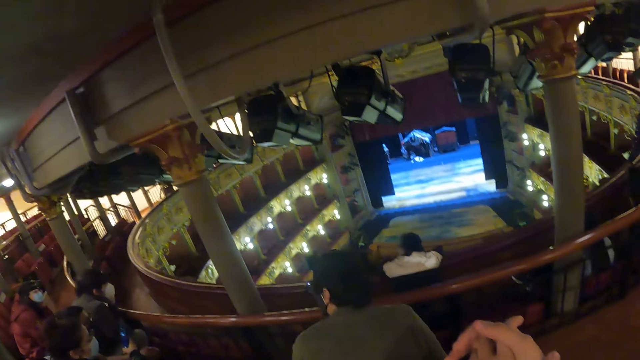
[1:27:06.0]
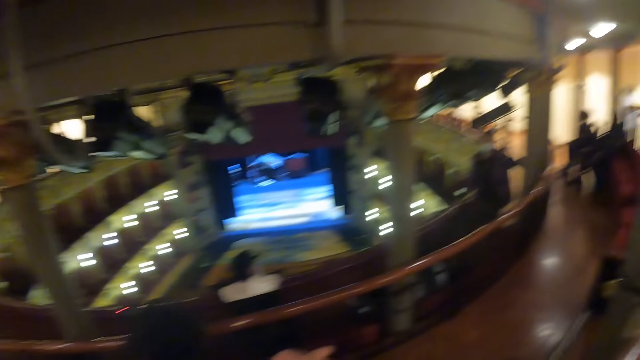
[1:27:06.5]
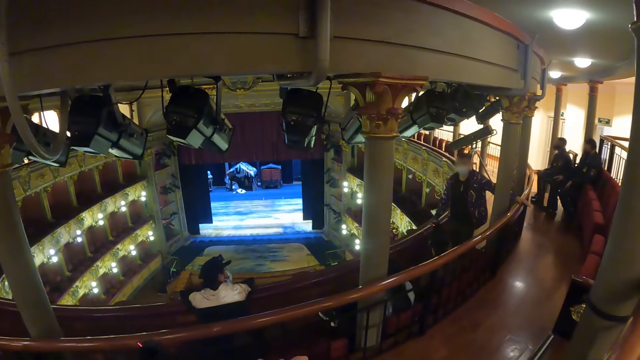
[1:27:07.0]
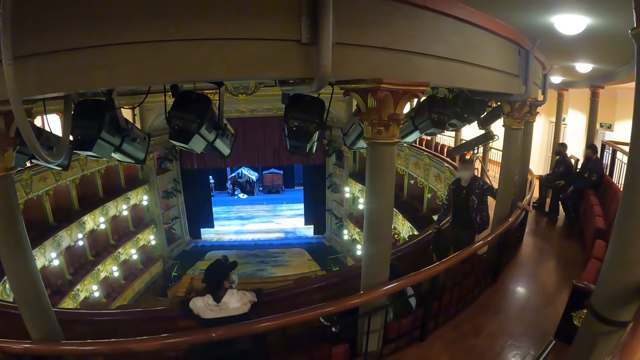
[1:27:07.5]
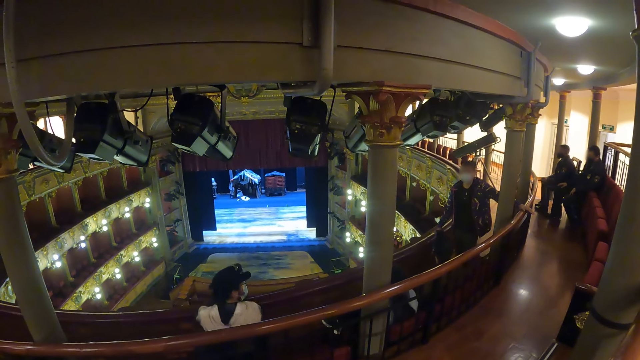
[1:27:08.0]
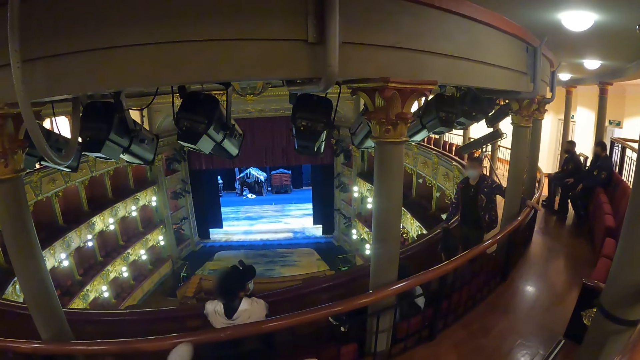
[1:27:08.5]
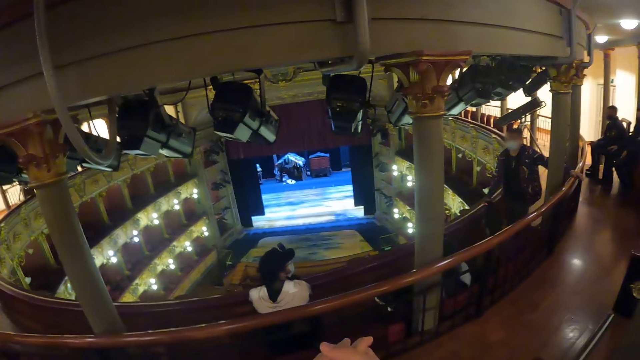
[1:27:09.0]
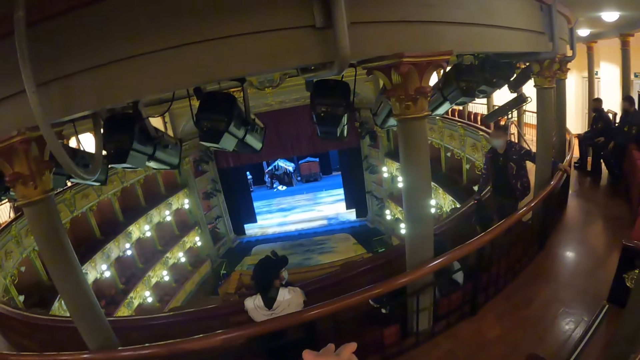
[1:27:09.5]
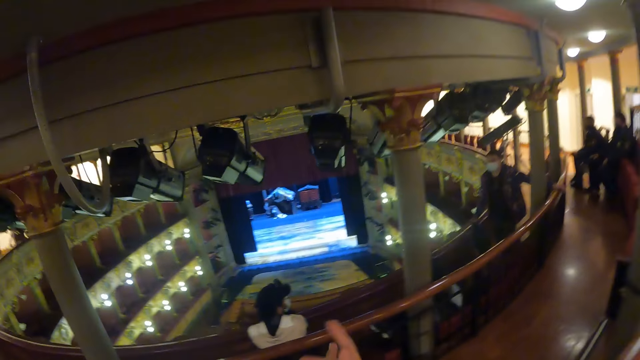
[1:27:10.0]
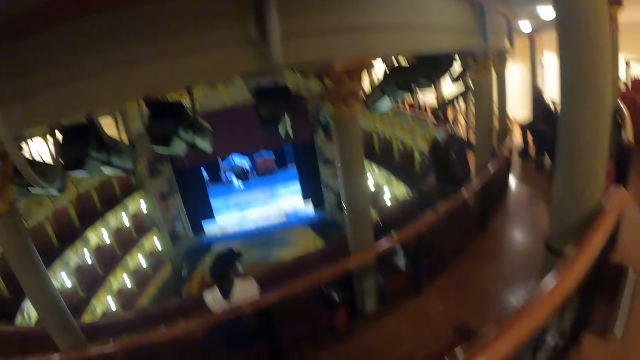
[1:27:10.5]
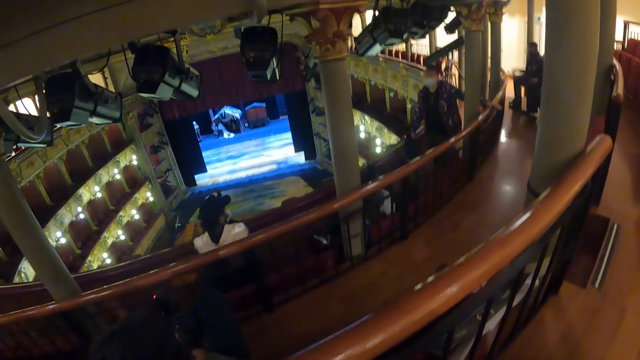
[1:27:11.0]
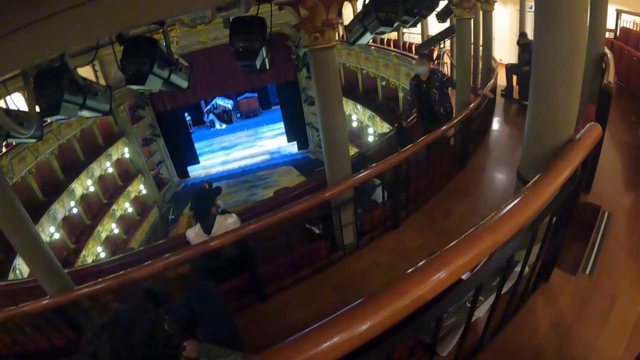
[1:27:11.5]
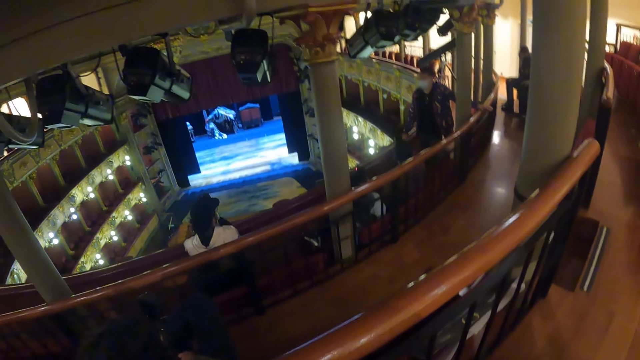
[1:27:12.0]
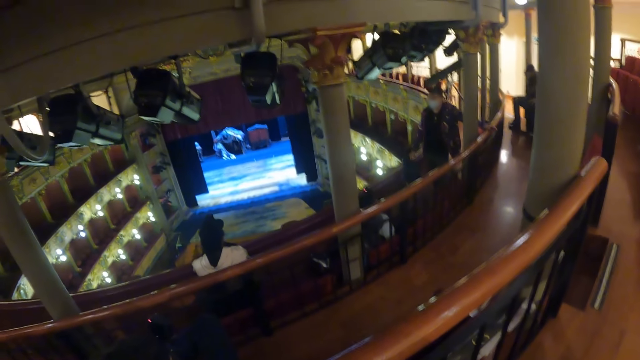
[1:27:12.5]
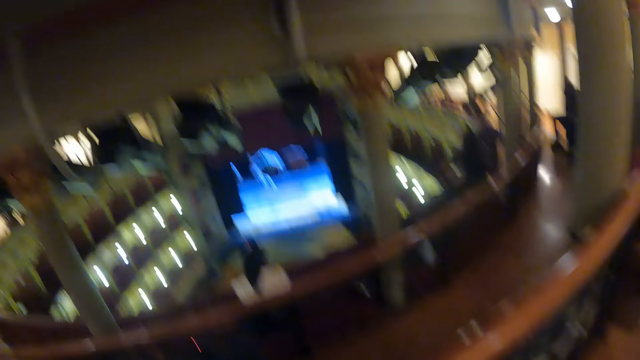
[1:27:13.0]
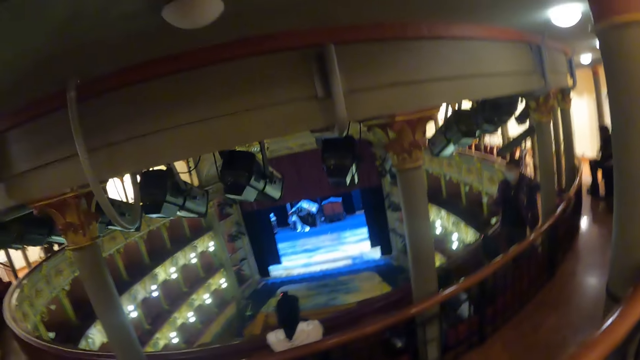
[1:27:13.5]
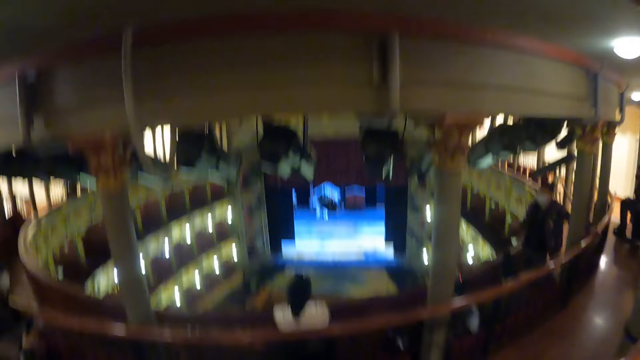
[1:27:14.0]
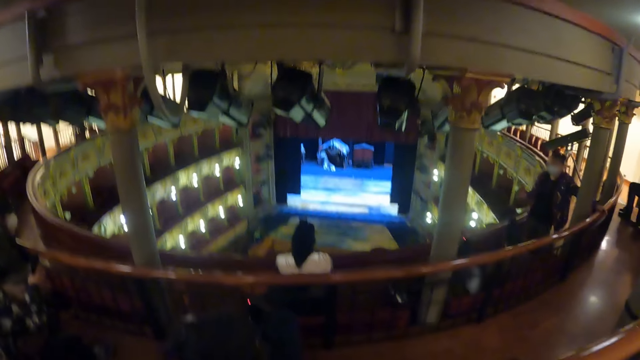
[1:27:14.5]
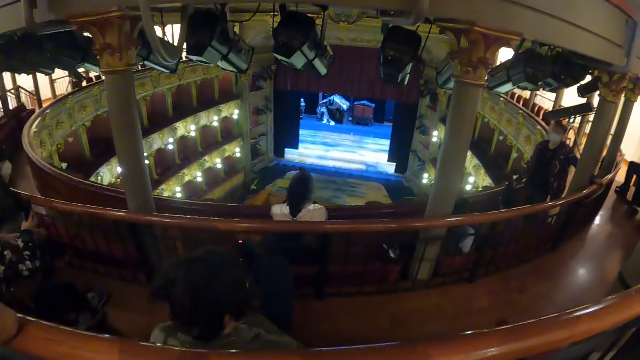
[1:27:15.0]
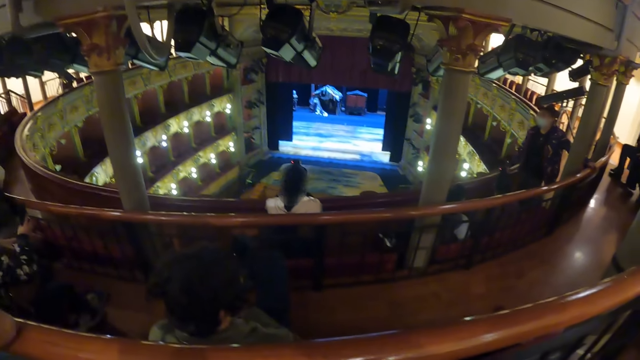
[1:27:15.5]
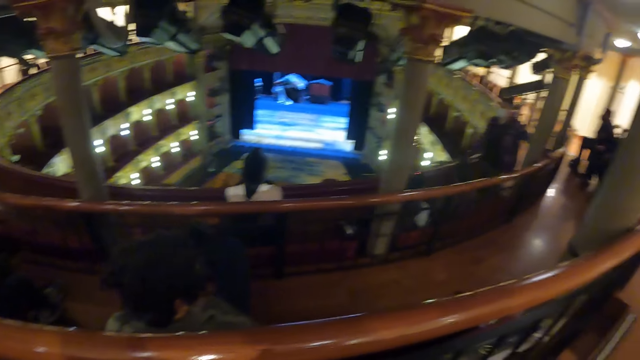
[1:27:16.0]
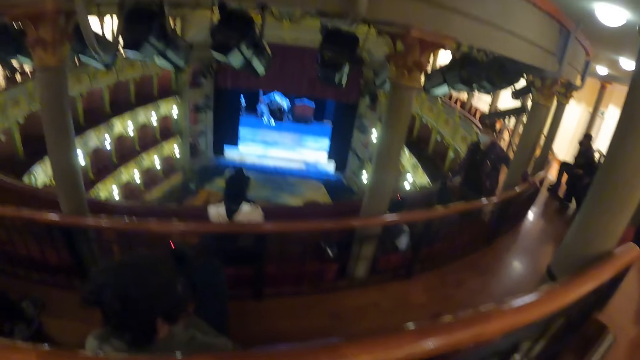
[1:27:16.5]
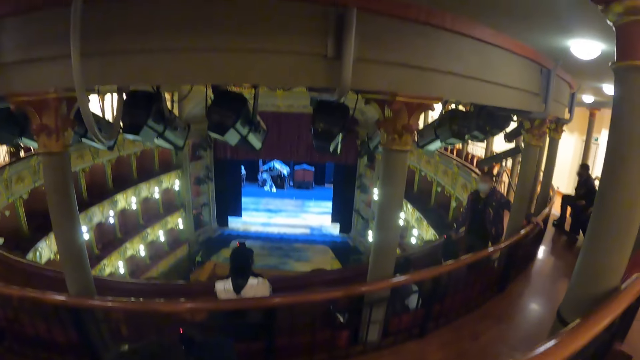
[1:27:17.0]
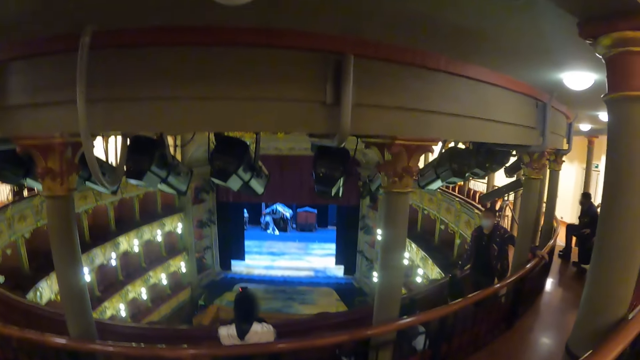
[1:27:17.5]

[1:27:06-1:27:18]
A man stands up. The camera wearer looks around in a room.

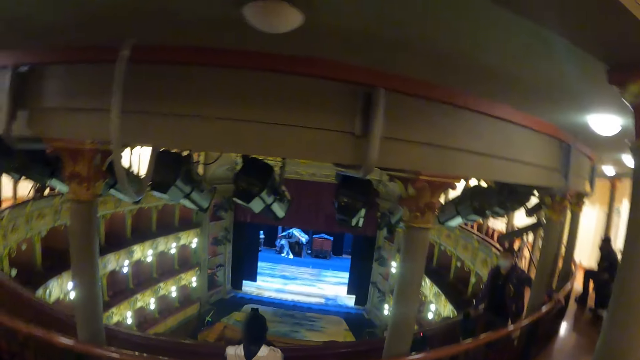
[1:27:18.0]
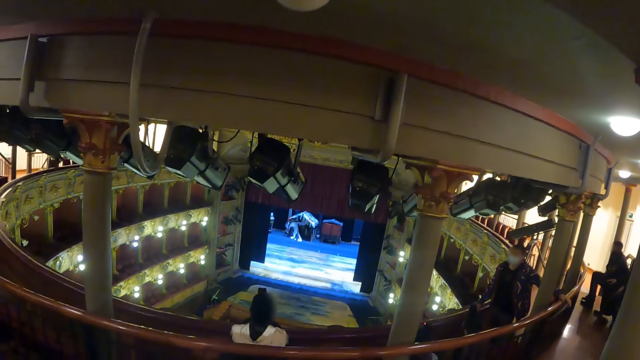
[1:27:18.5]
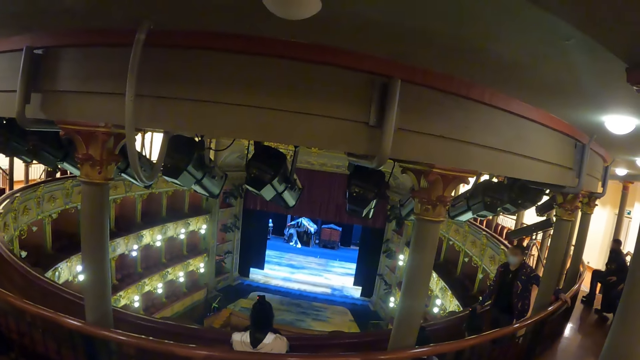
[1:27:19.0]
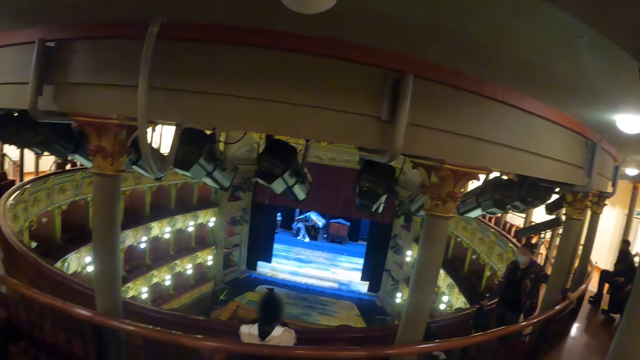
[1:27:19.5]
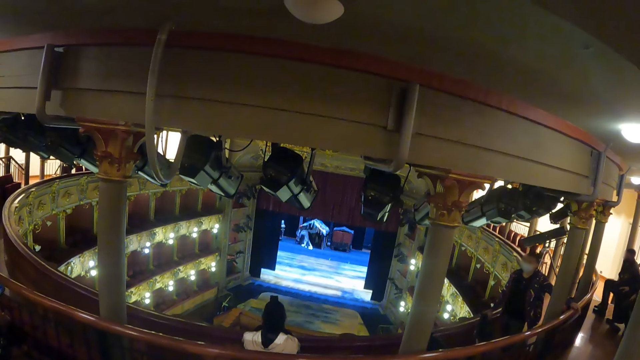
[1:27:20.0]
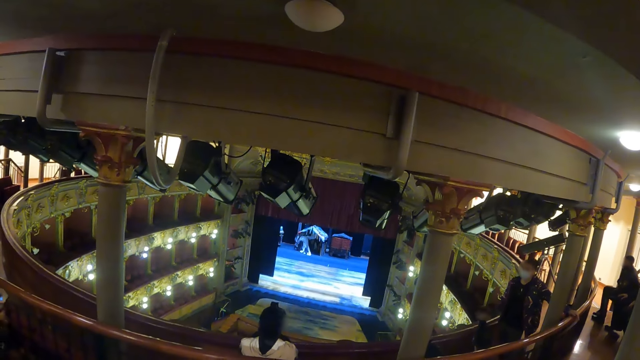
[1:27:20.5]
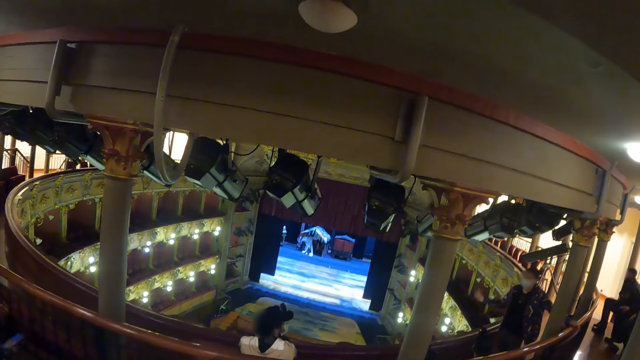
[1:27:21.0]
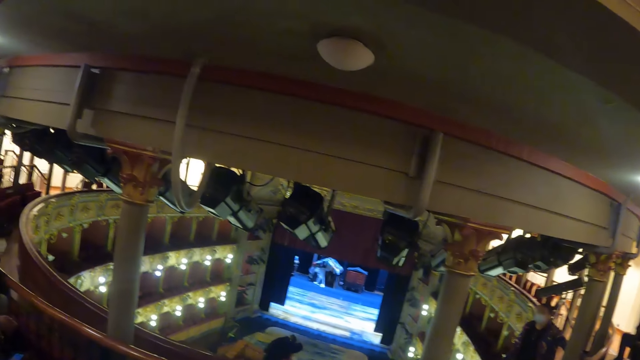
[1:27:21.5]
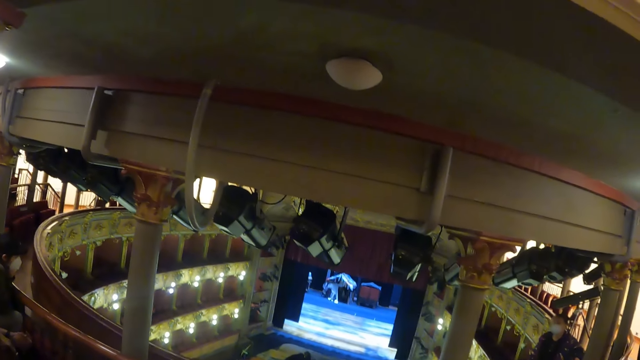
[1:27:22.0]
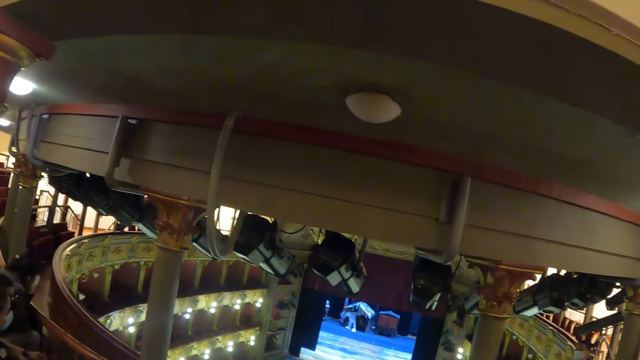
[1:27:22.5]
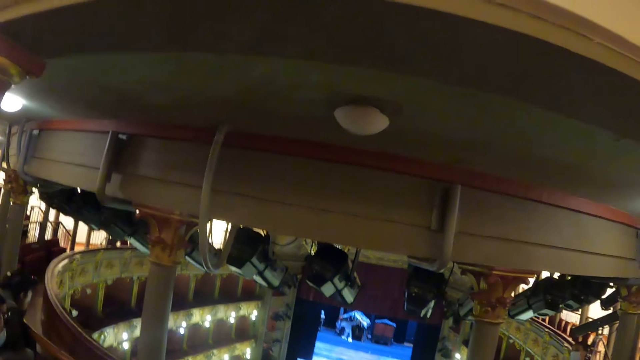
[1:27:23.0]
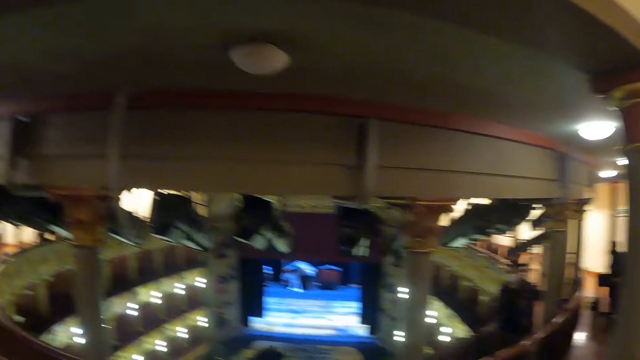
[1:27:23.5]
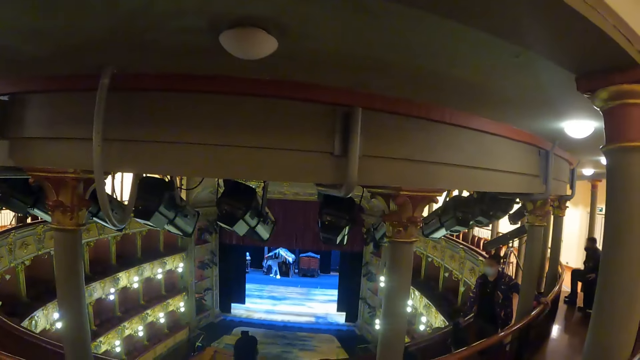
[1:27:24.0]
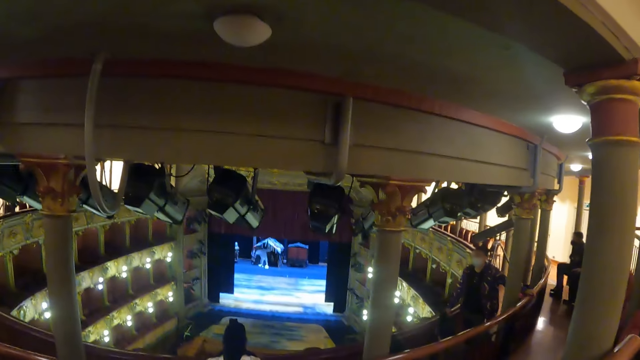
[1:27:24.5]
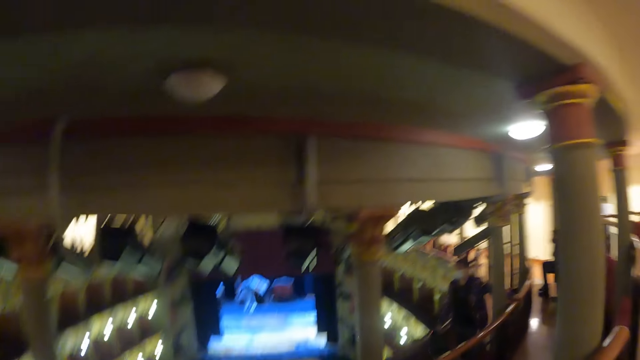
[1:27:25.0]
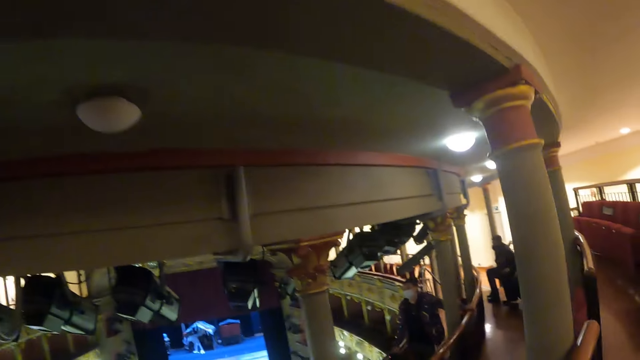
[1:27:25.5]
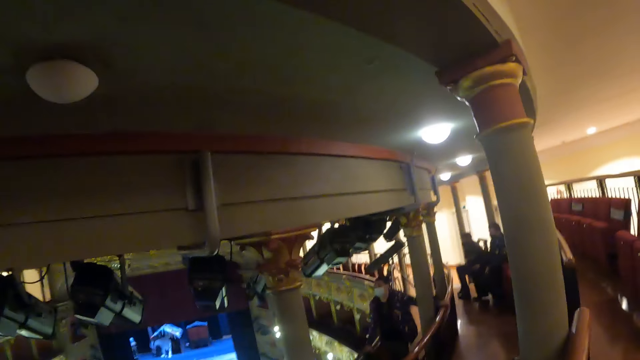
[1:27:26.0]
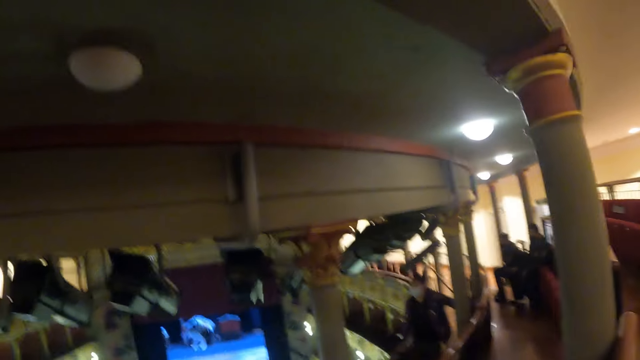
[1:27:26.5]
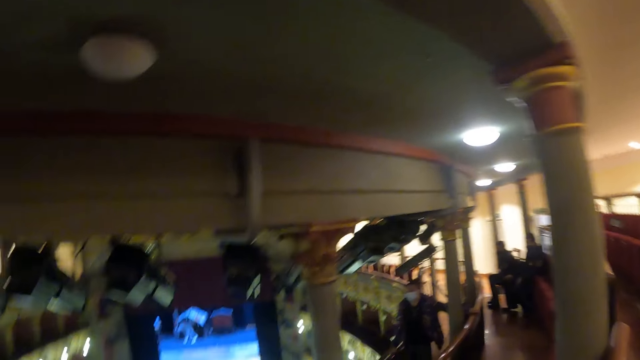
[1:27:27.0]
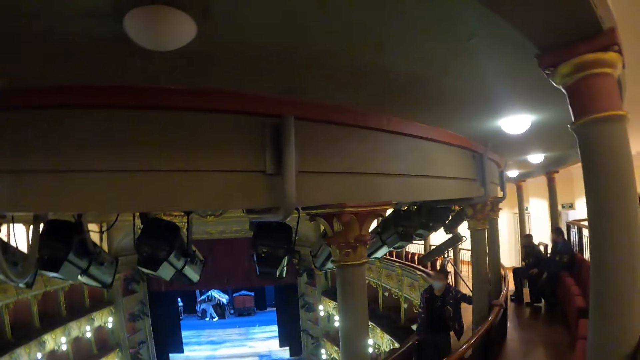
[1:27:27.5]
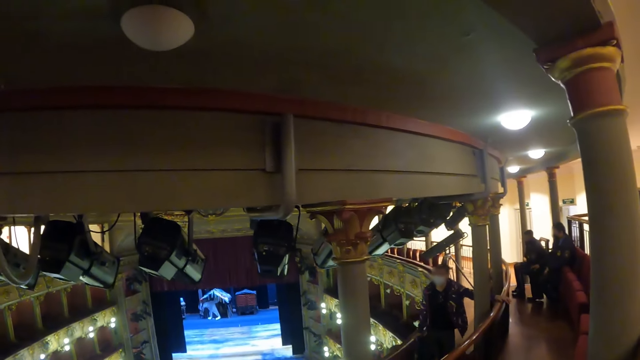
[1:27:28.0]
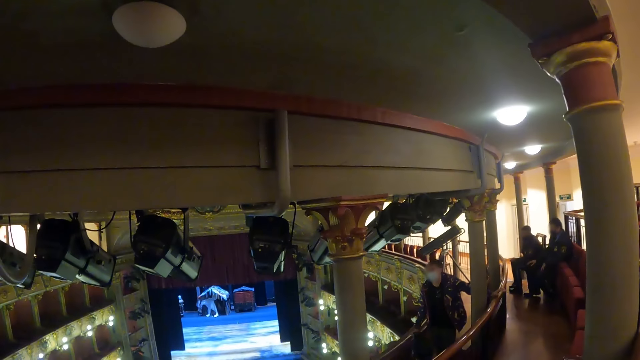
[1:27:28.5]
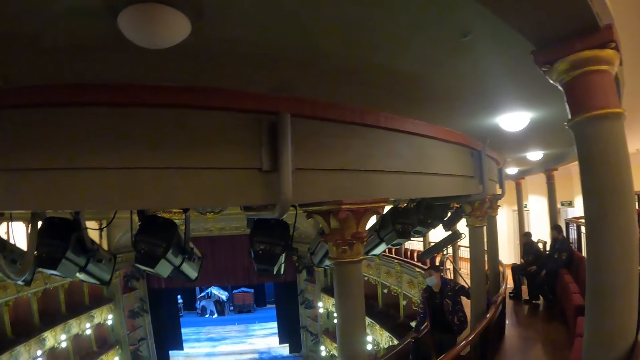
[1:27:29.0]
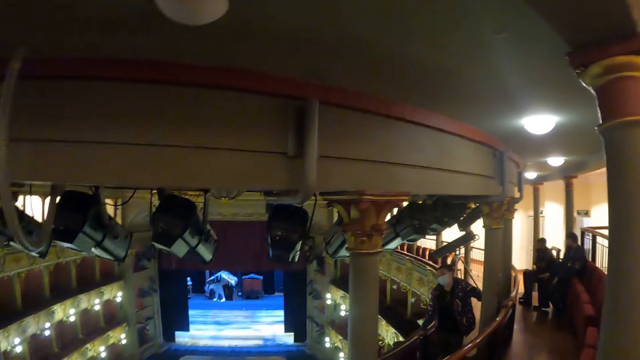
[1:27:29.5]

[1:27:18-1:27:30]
A person interacts with people.
